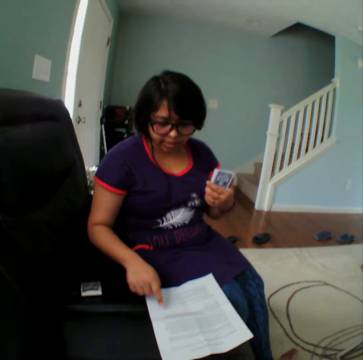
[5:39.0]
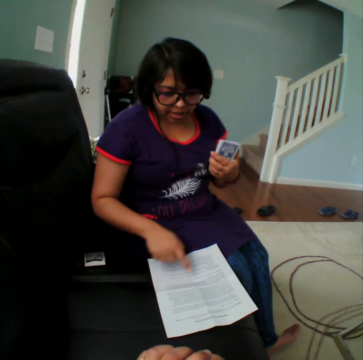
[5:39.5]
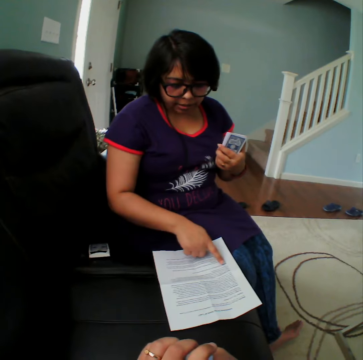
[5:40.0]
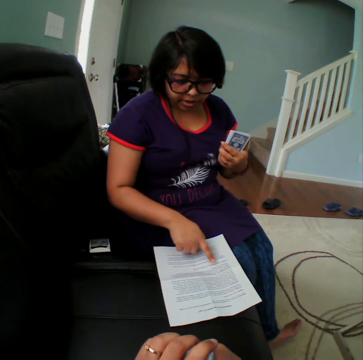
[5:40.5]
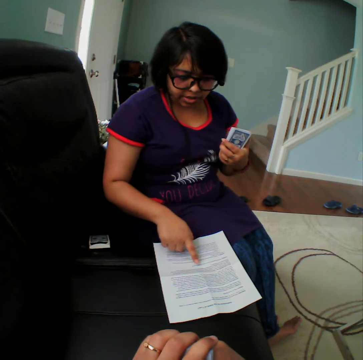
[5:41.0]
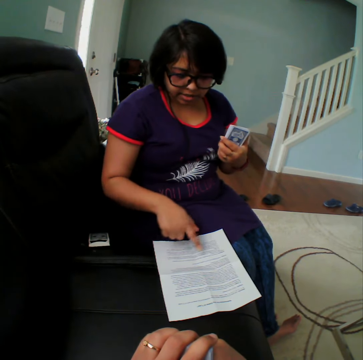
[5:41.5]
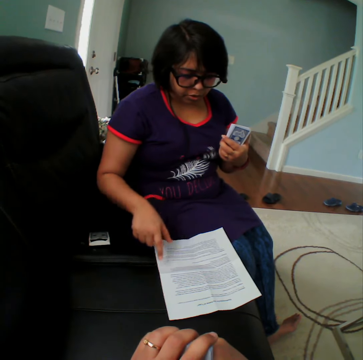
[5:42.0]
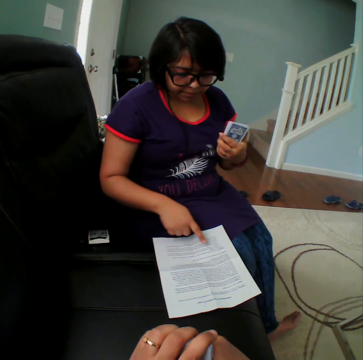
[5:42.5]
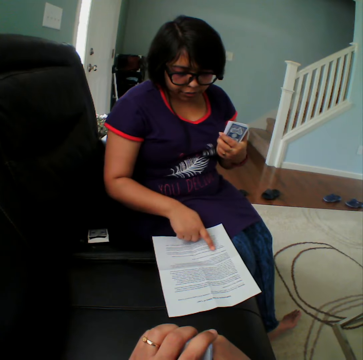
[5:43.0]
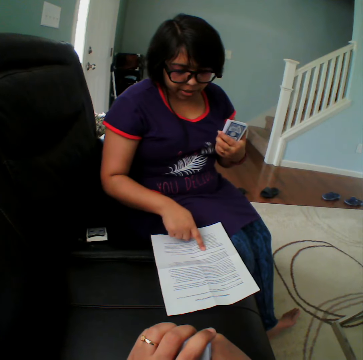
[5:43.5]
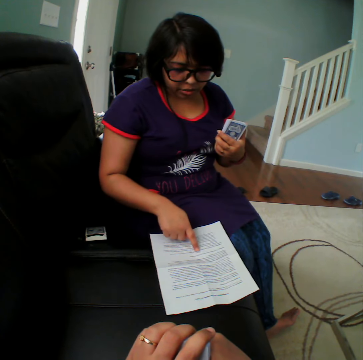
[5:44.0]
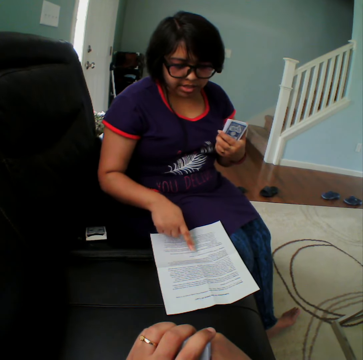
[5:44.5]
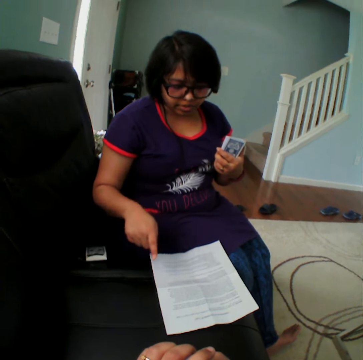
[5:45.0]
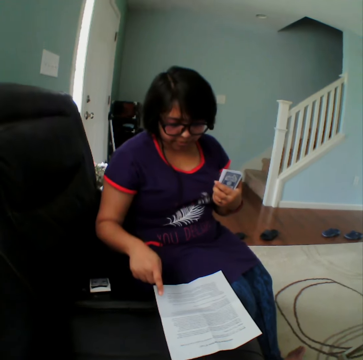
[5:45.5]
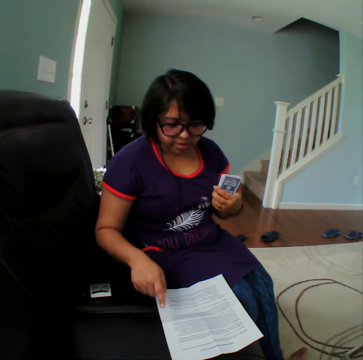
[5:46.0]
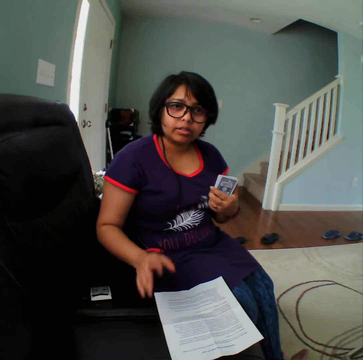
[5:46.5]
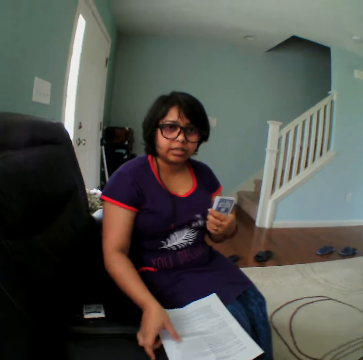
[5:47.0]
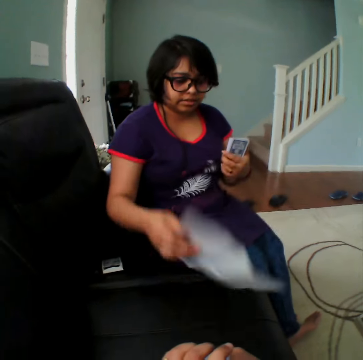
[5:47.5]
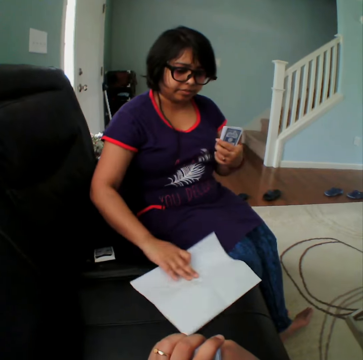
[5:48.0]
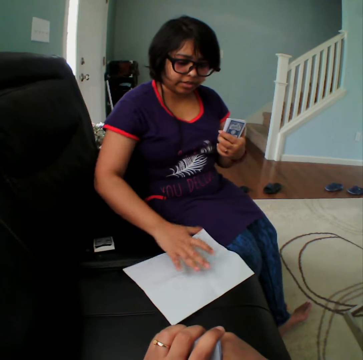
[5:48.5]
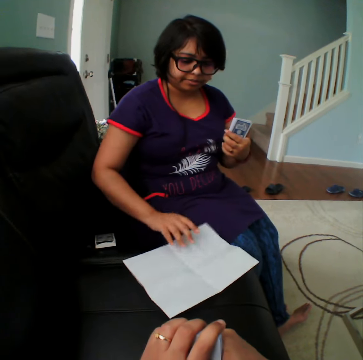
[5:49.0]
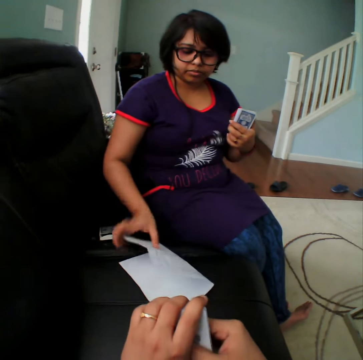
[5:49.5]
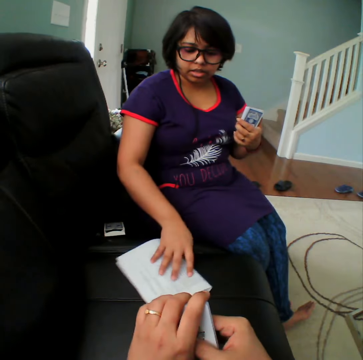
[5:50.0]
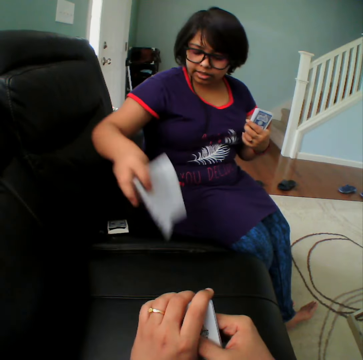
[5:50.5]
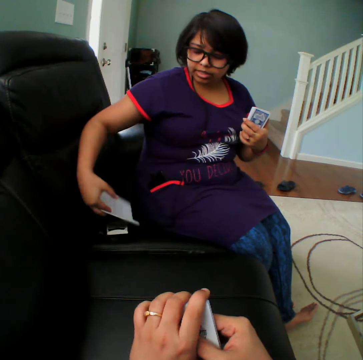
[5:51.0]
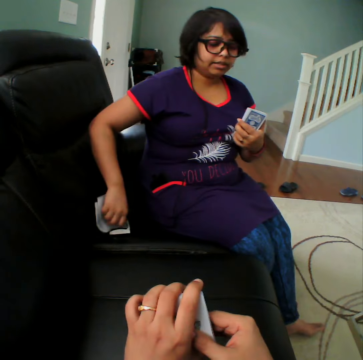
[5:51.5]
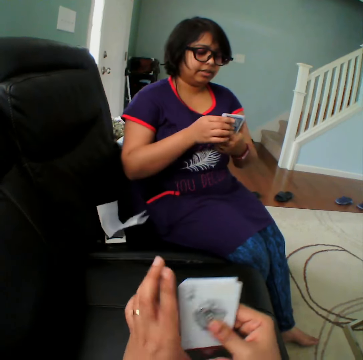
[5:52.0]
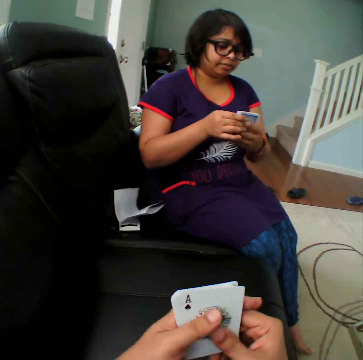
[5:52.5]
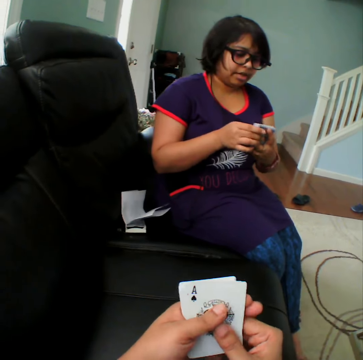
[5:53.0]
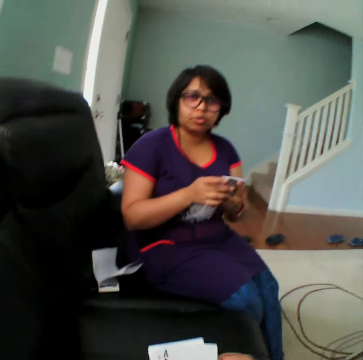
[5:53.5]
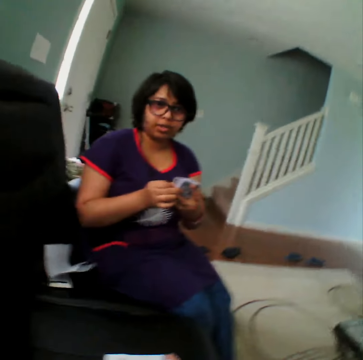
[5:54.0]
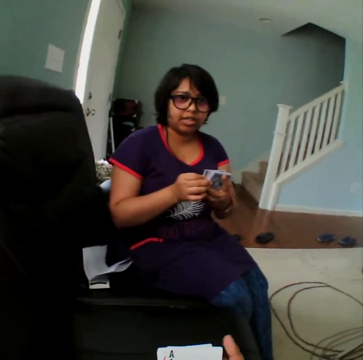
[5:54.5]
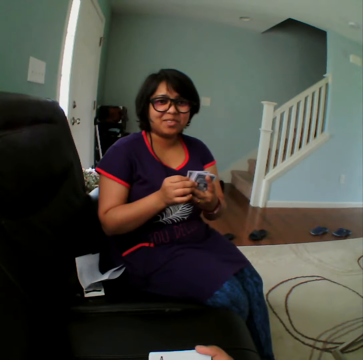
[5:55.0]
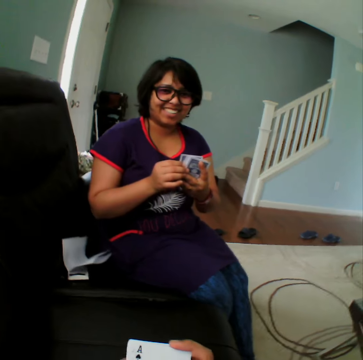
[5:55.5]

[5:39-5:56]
A person picks up the instruction paper, turns the paper, puts the instruction paper down and folds the instruction paper. The person folds the instruction paper again and puts the paper aside. The person converses with a man.

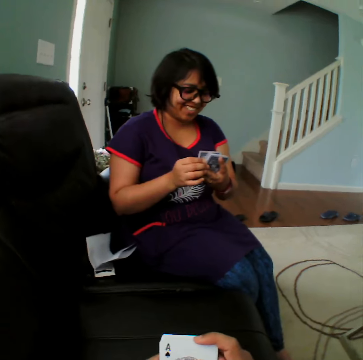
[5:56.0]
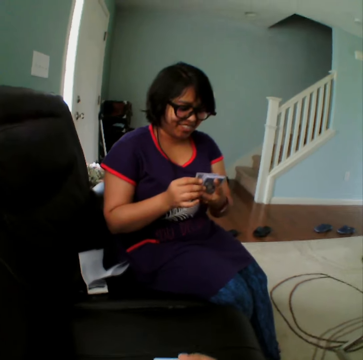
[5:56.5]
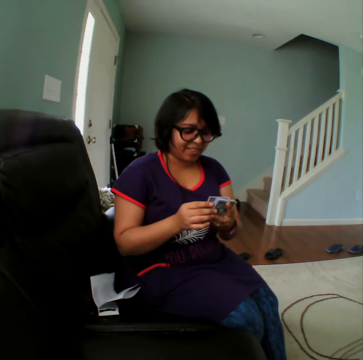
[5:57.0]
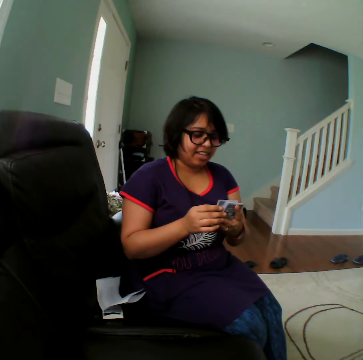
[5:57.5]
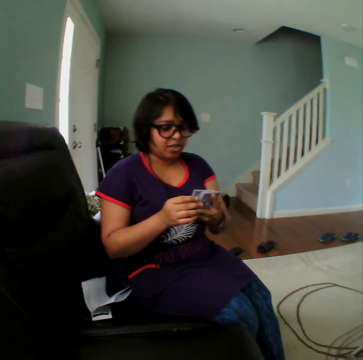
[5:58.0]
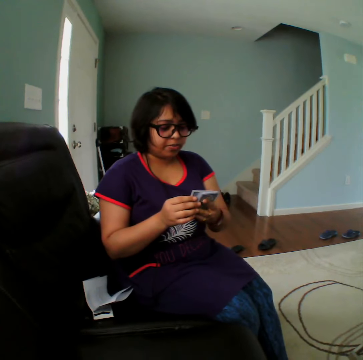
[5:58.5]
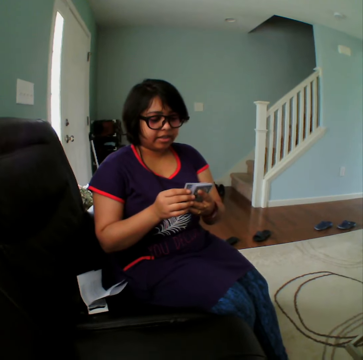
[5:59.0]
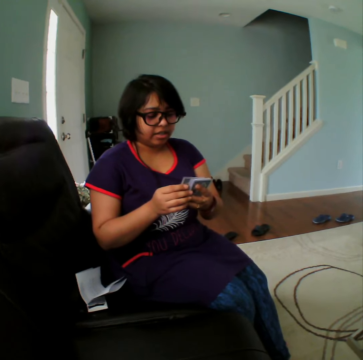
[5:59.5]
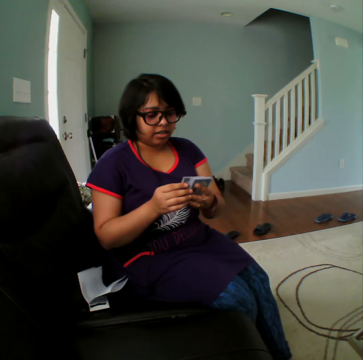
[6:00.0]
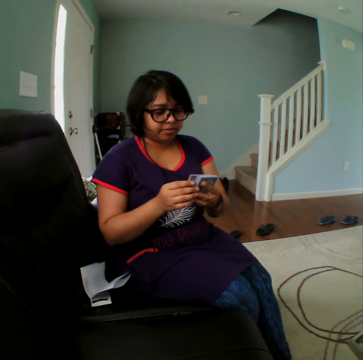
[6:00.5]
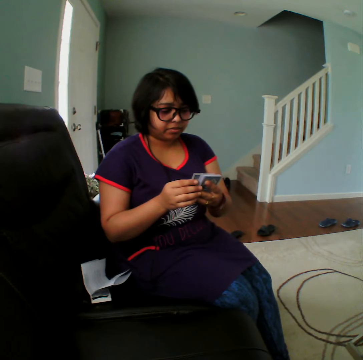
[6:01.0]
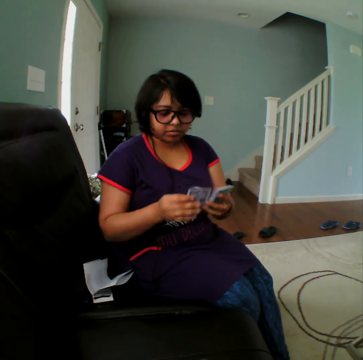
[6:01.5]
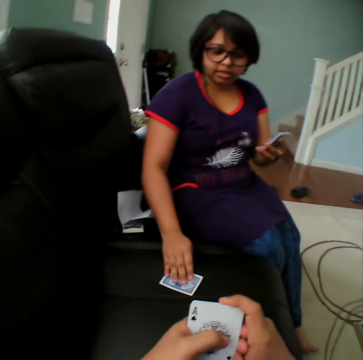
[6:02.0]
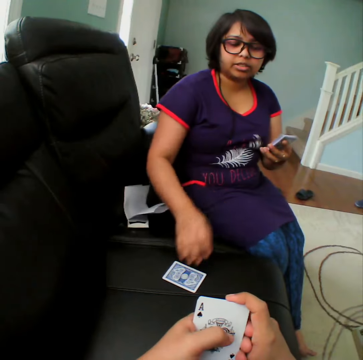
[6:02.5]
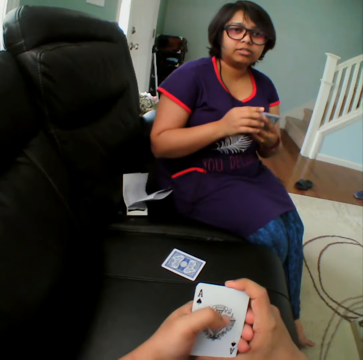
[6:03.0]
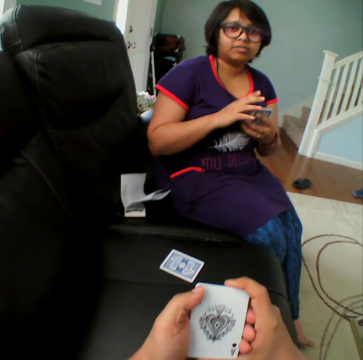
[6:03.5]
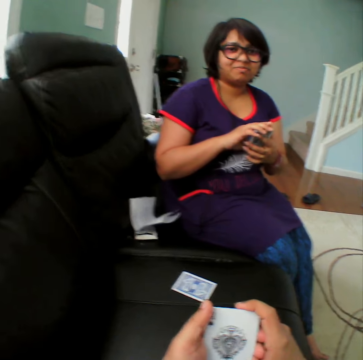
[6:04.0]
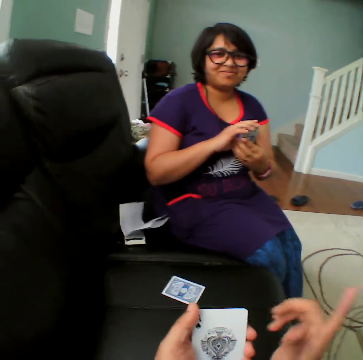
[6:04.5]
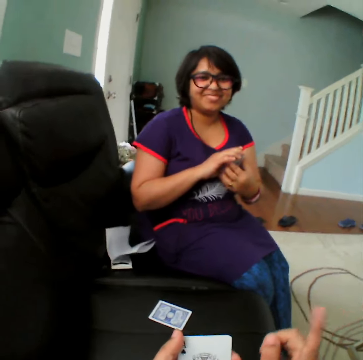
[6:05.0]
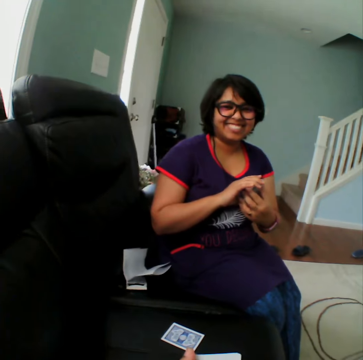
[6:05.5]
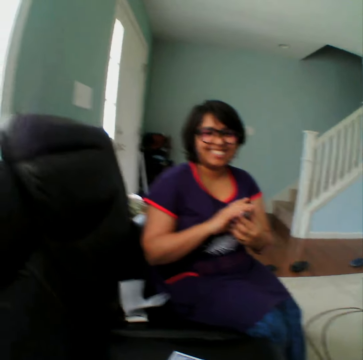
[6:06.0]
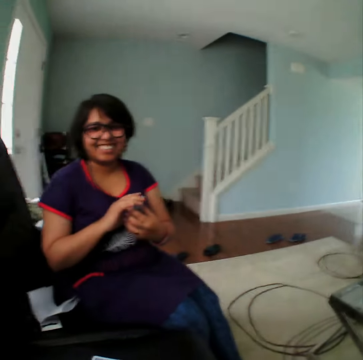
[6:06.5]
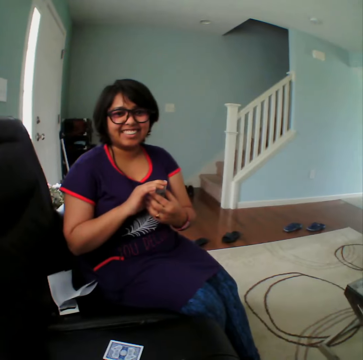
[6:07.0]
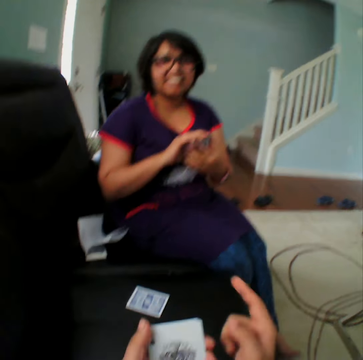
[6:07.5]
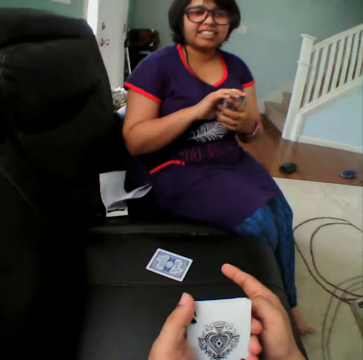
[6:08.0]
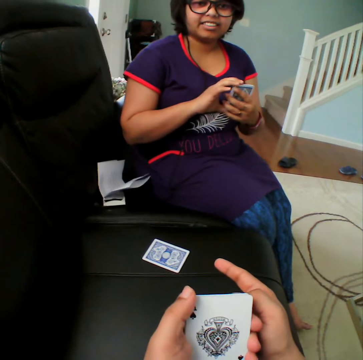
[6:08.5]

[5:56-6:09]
A woman picks up the card and places the card on the table. The camera wearer converses with the woman.

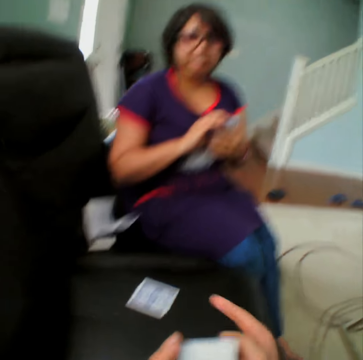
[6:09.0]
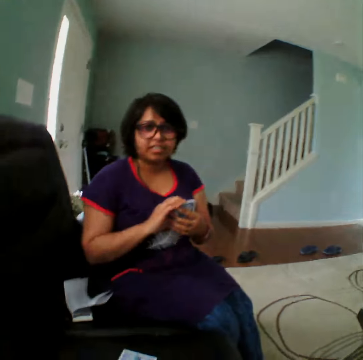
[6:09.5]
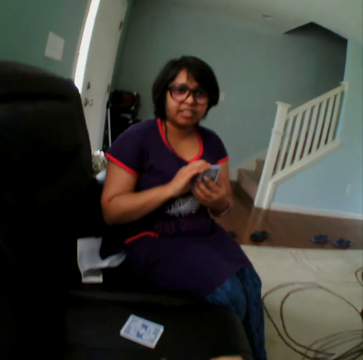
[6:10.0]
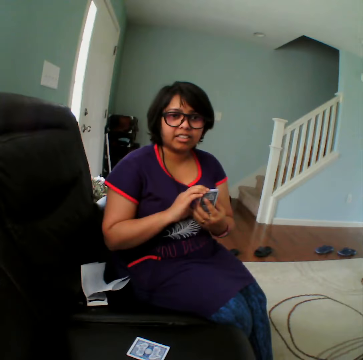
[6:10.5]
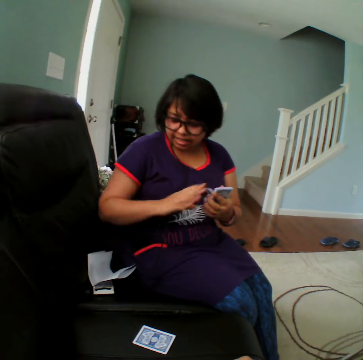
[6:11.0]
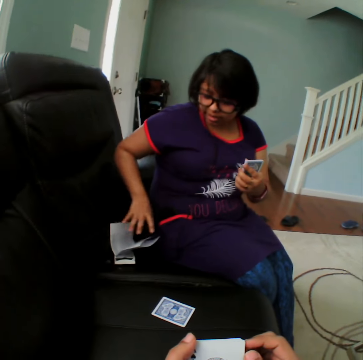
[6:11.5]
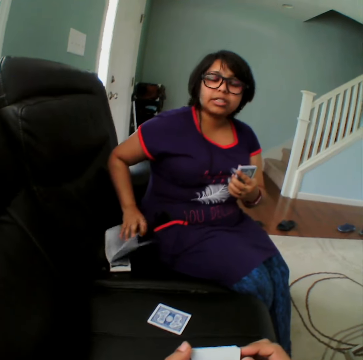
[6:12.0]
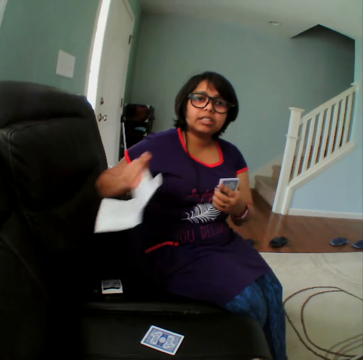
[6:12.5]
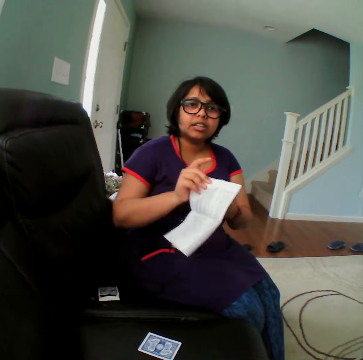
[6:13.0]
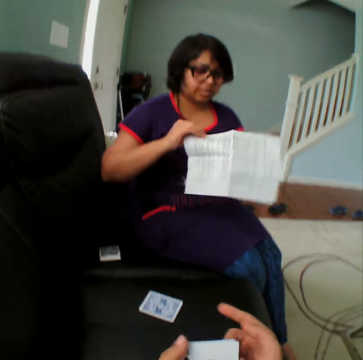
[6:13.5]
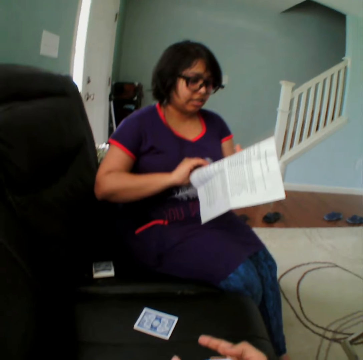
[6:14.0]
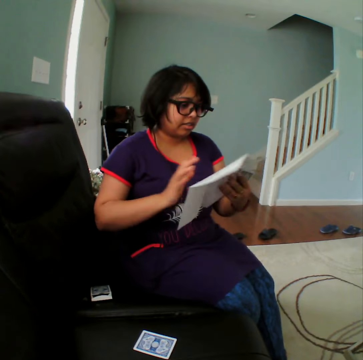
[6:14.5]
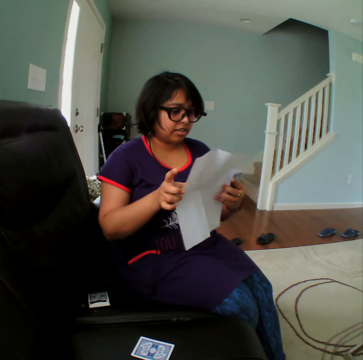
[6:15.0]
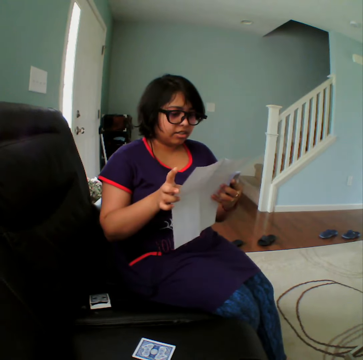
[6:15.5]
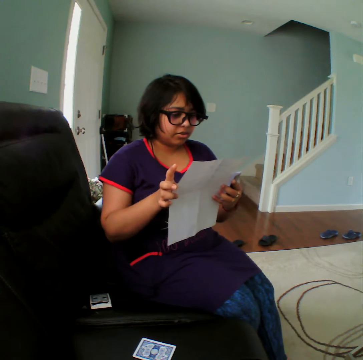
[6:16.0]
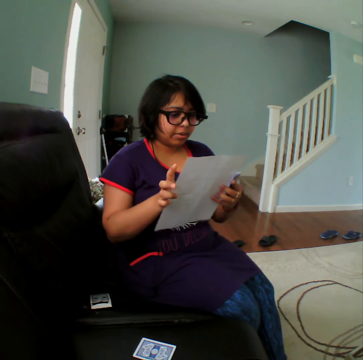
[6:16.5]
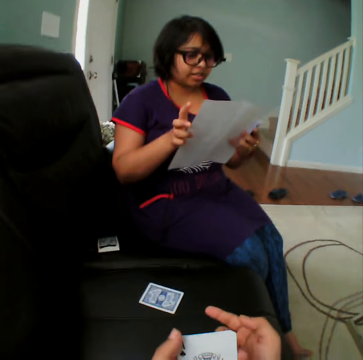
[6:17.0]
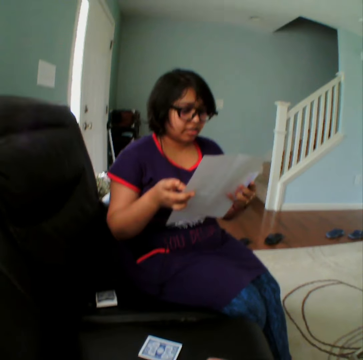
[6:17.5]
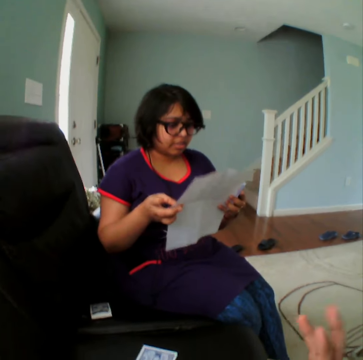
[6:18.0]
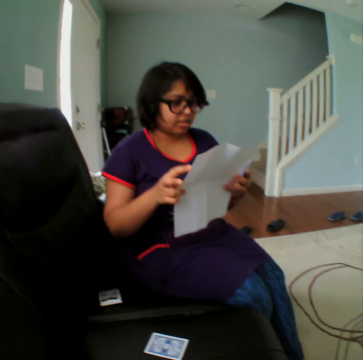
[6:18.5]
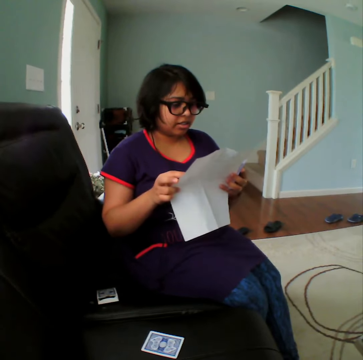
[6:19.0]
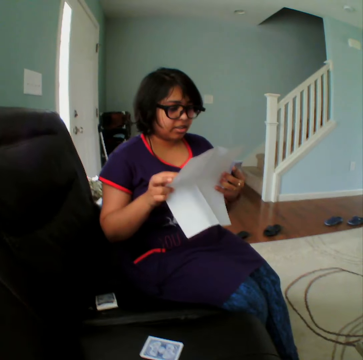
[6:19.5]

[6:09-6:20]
A person picks up the card, picks up the paper, opens the instruction paper and reads the paper.
